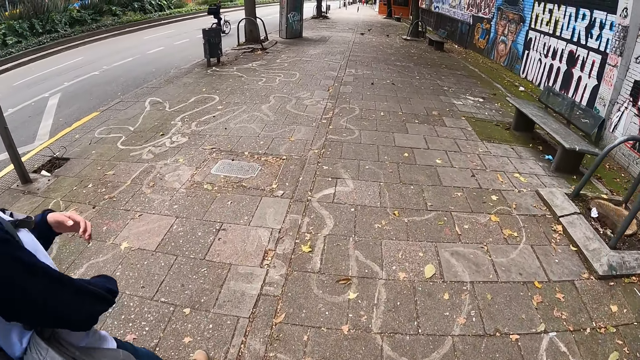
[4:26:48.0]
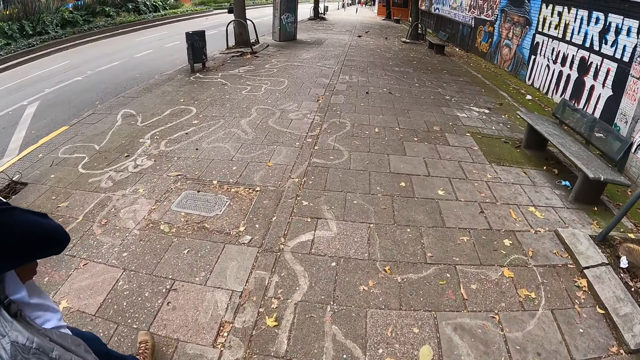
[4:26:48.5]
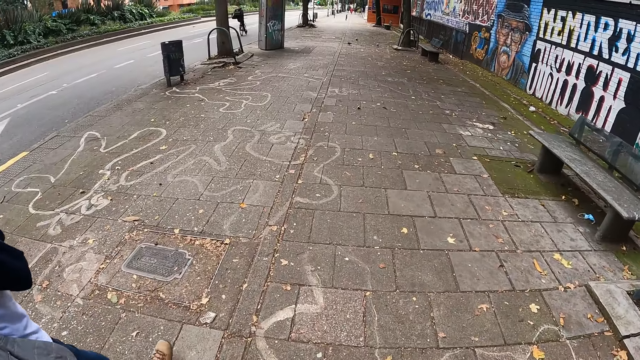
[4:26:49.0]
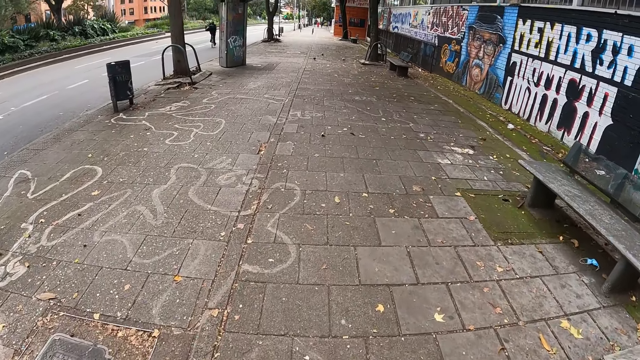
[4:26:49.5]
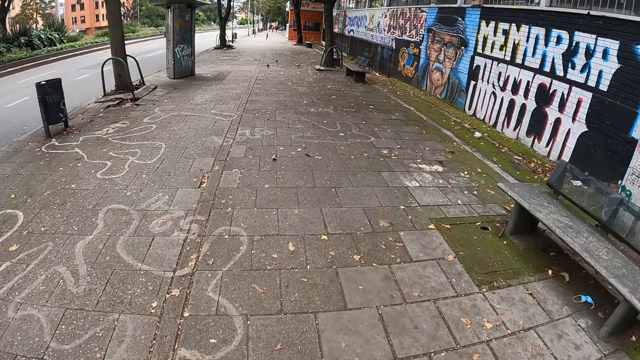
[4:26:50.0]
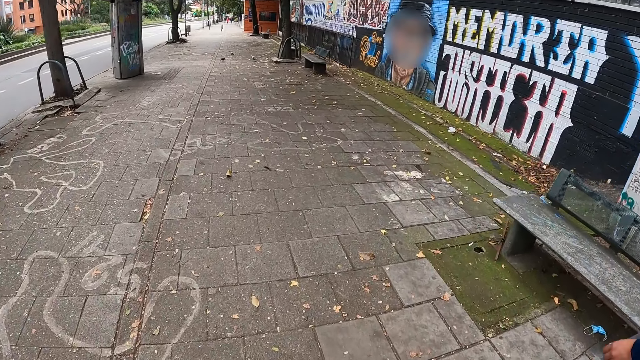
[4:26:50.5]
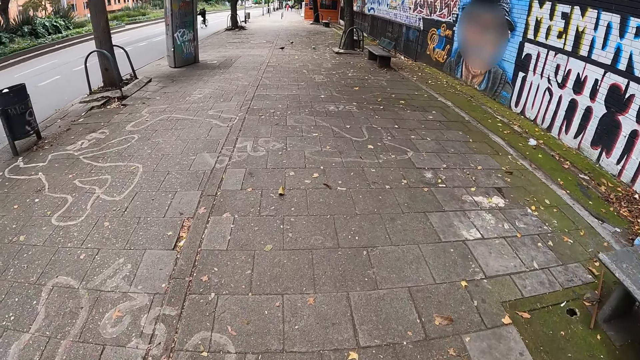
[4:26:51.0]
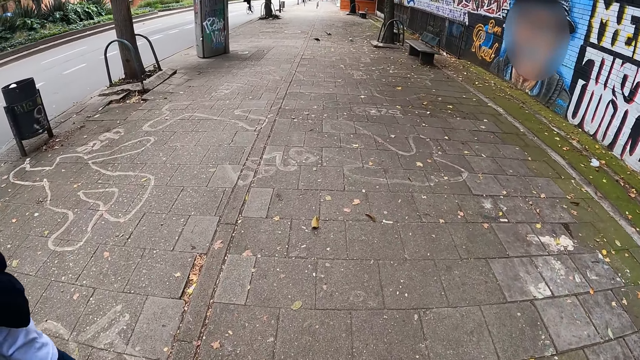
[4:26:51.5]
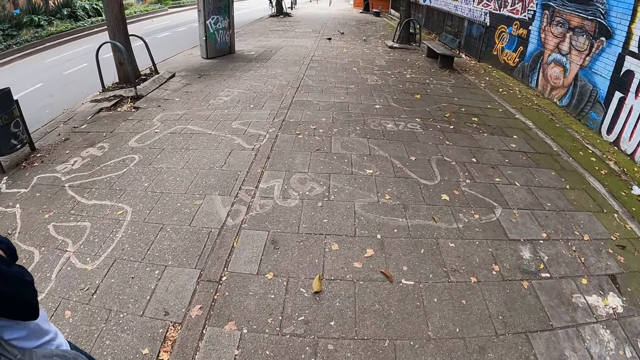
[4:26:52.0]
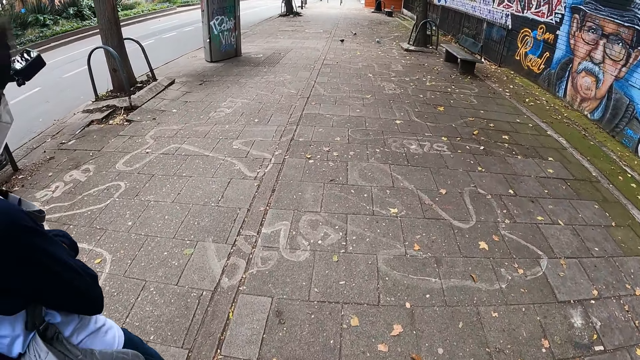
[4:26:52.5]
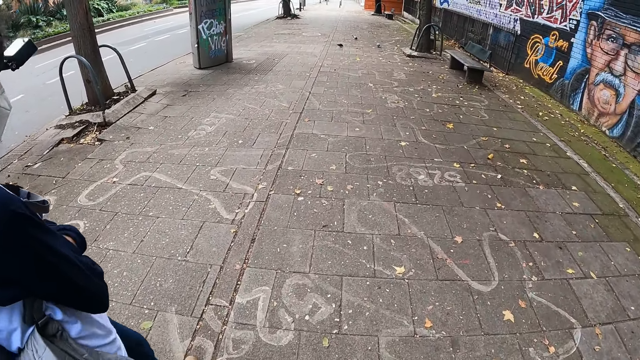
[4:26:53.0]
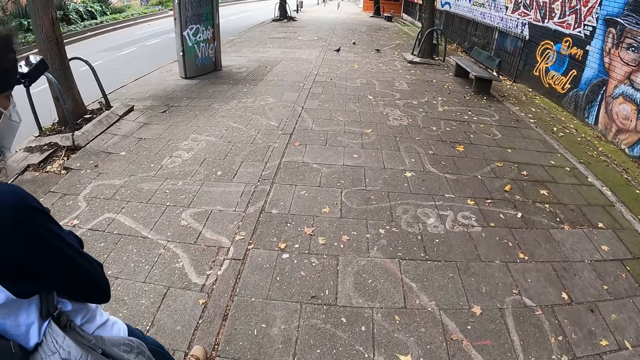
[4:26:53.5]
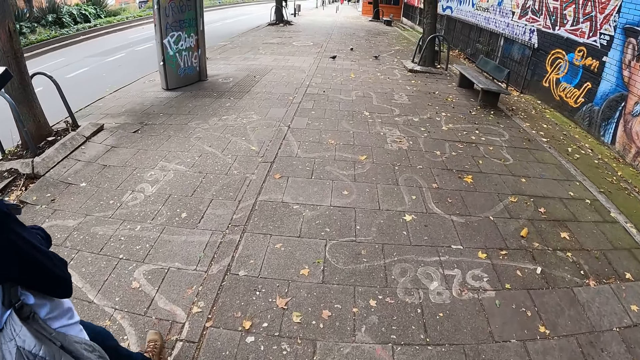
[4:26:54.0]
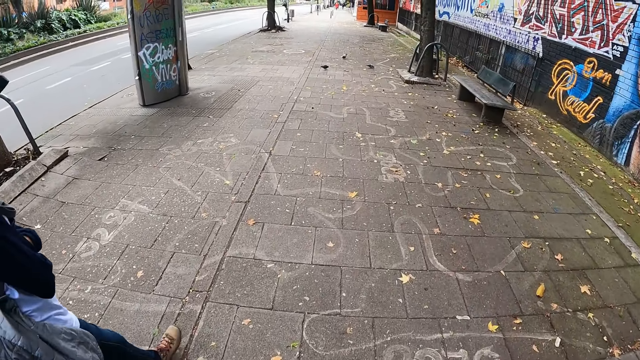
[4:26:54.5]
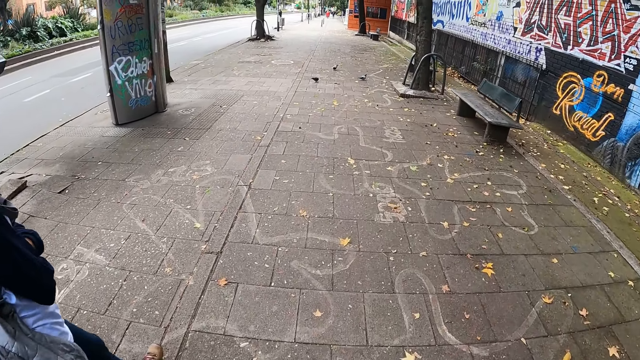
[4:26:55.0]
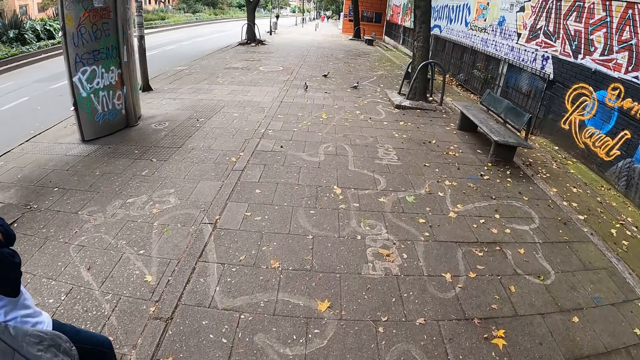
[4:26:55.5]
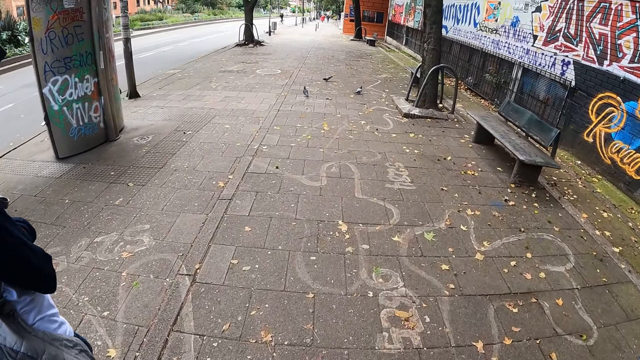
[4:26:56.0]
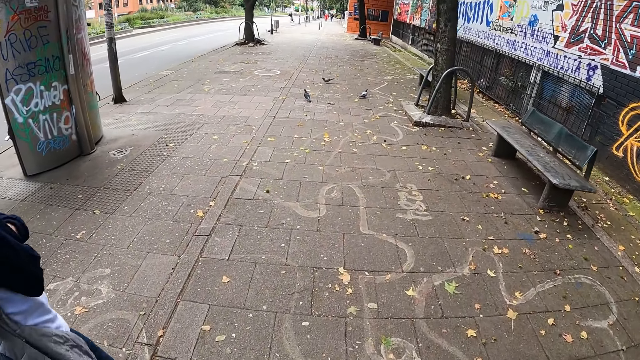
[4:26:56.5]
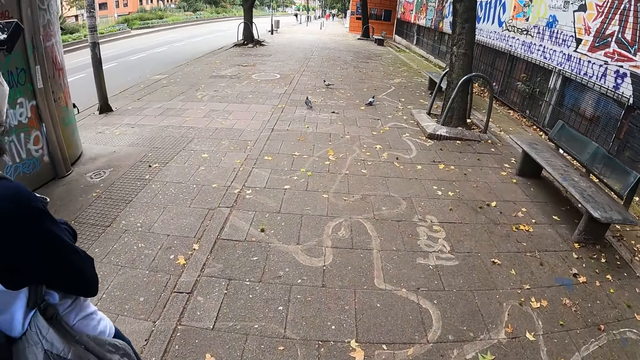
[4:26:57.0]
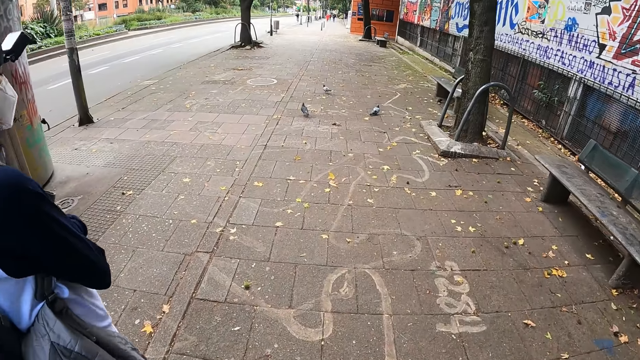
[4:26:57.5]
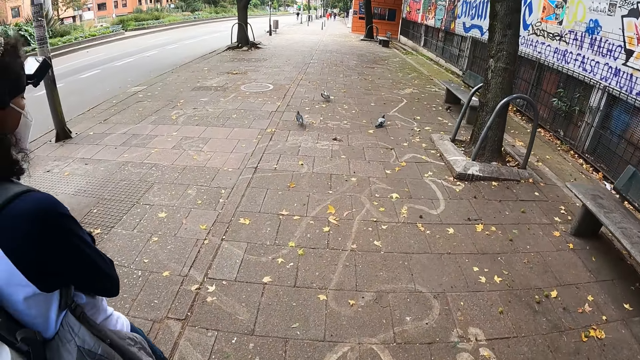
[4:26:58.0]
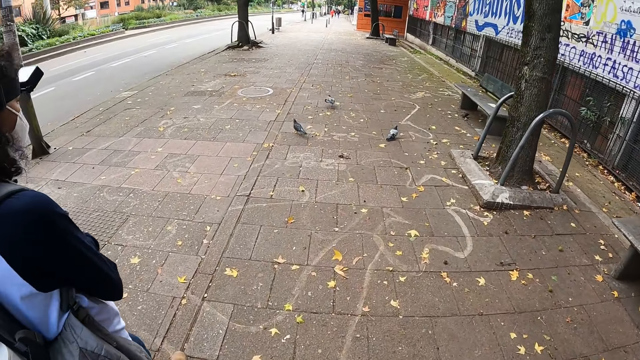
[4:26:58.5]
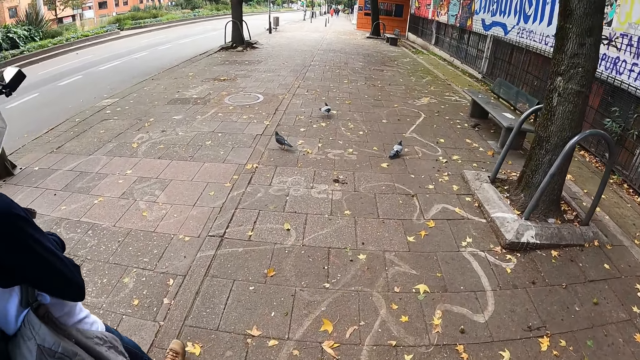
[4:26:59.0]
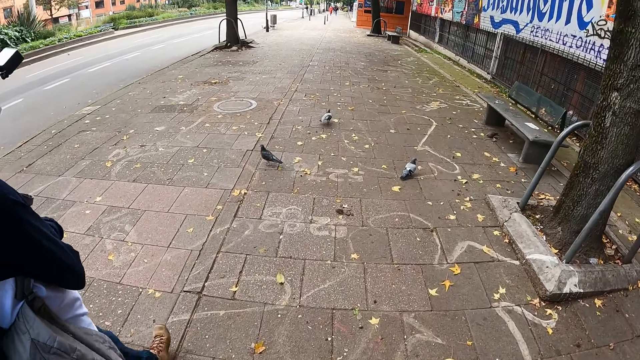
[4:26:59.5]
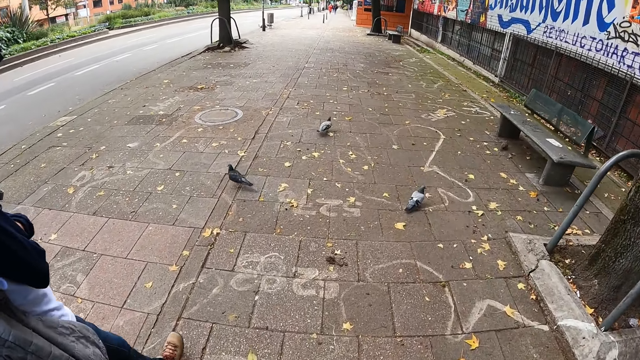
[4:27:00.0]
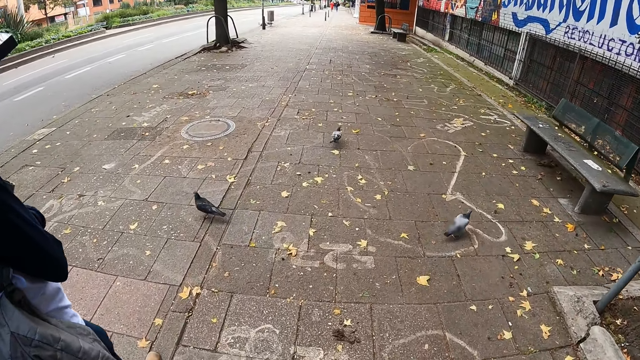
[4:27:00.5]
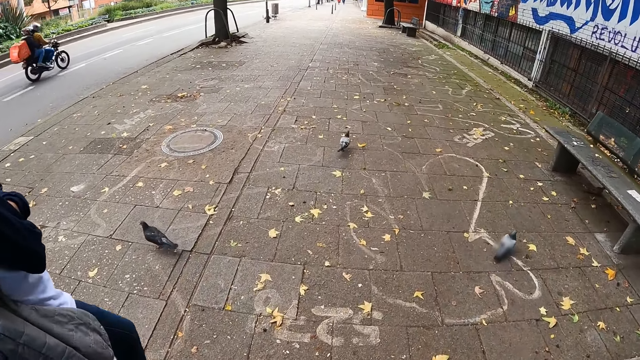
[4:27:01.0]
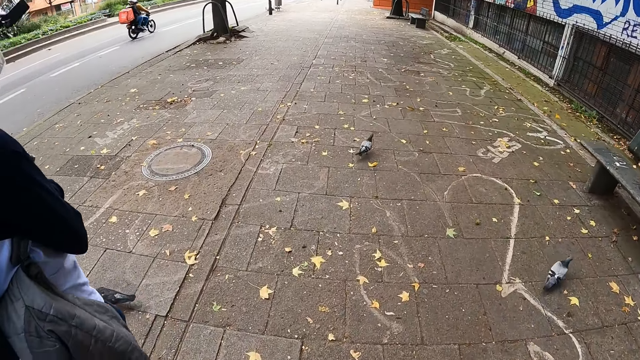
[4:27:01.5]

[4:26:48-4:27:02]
The camera wearer looks at the marking on the pathway. They look at the art on the wall. They look at the image drawn on the wall. They look at the camera of a person. They look at the writing on the electricity pole. They look at the doves on the pathway.

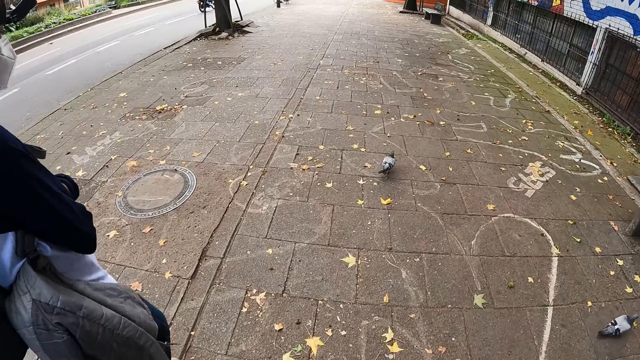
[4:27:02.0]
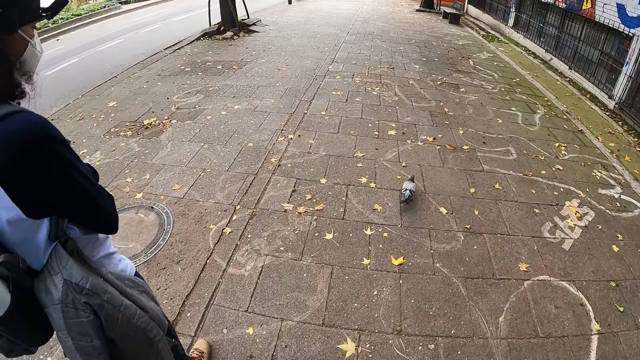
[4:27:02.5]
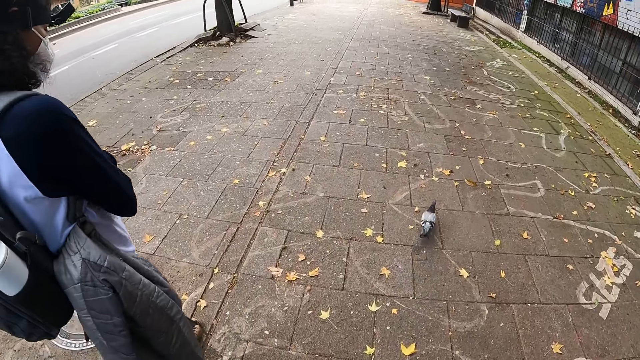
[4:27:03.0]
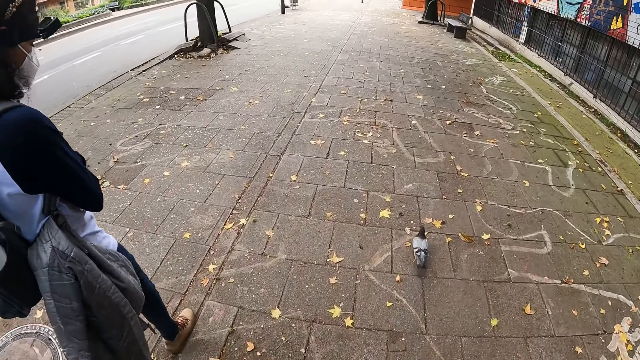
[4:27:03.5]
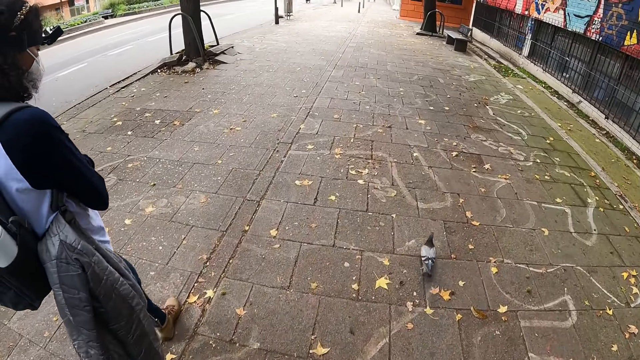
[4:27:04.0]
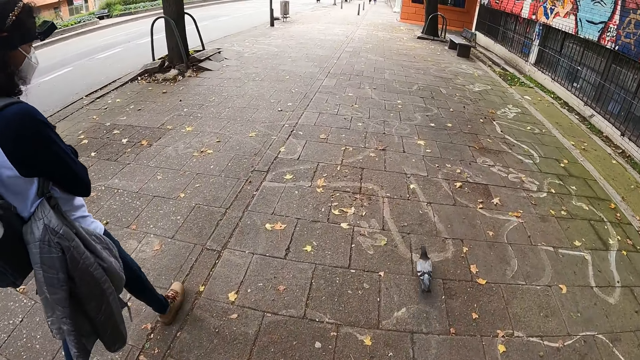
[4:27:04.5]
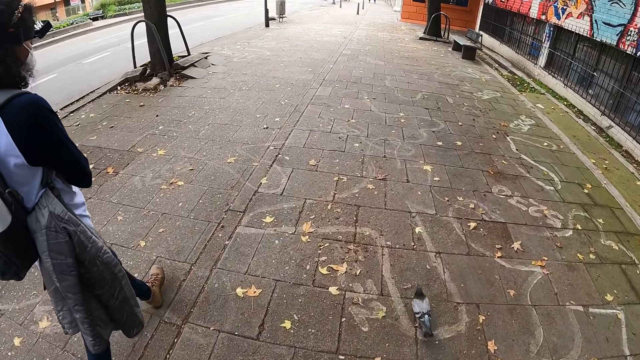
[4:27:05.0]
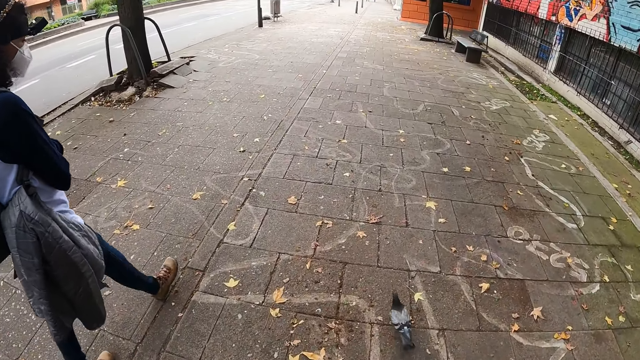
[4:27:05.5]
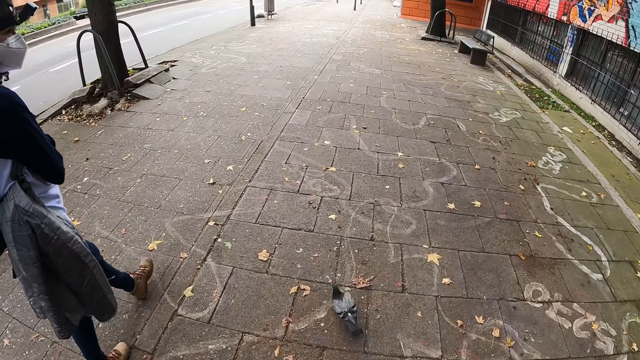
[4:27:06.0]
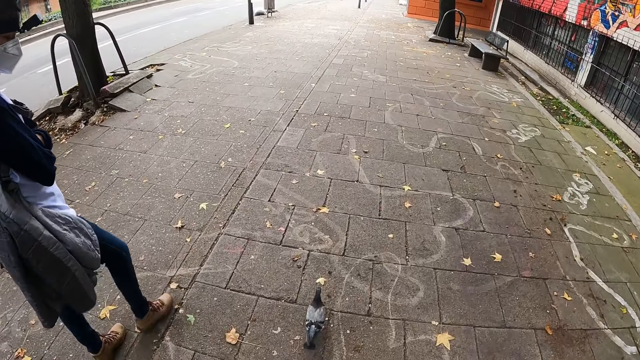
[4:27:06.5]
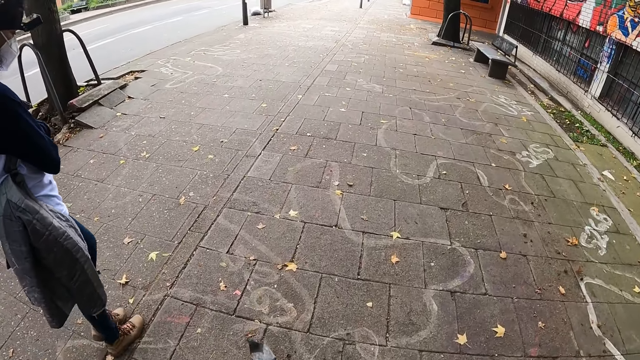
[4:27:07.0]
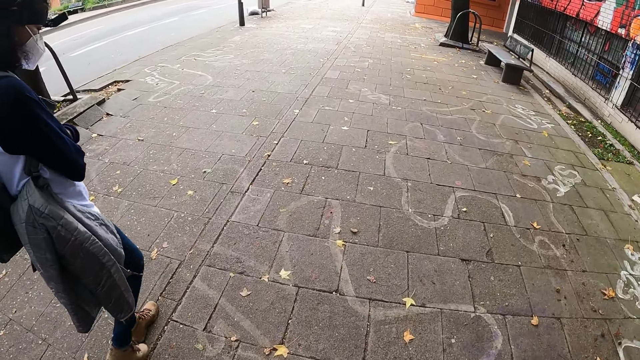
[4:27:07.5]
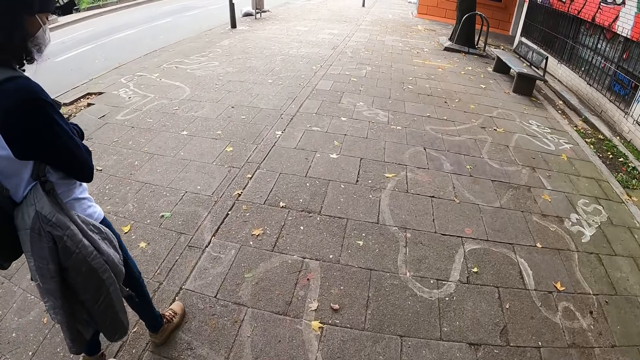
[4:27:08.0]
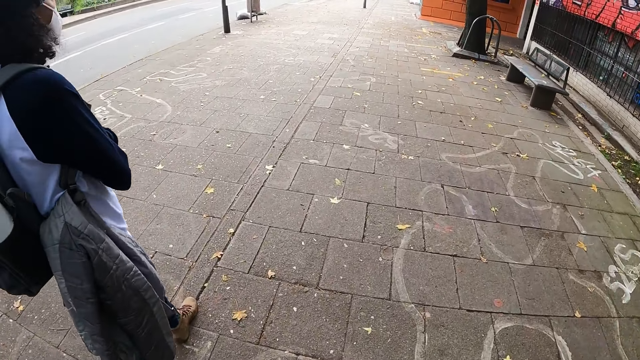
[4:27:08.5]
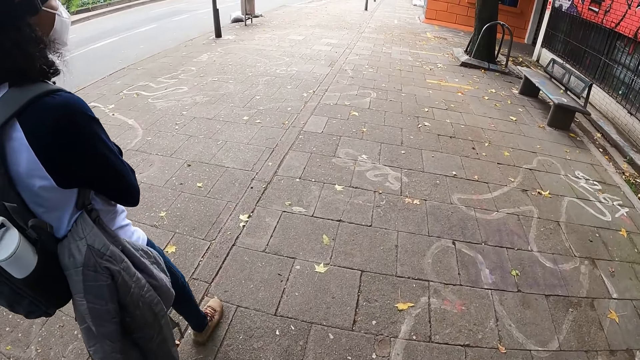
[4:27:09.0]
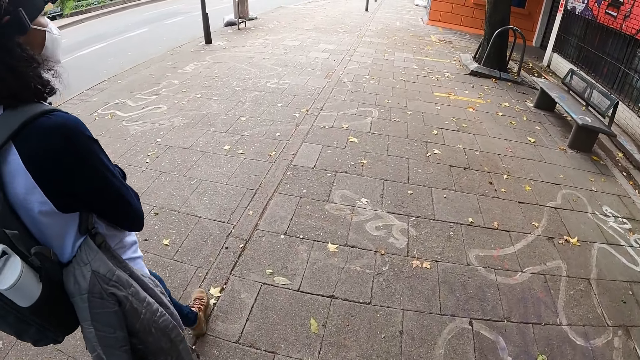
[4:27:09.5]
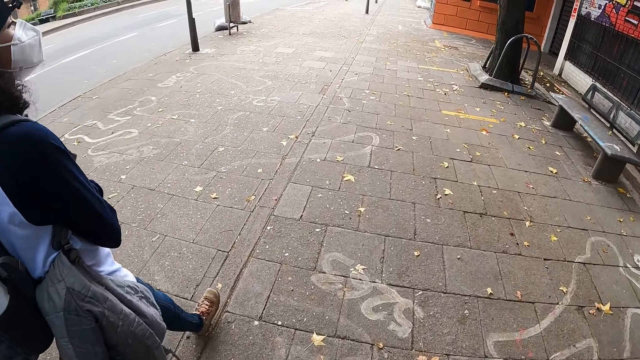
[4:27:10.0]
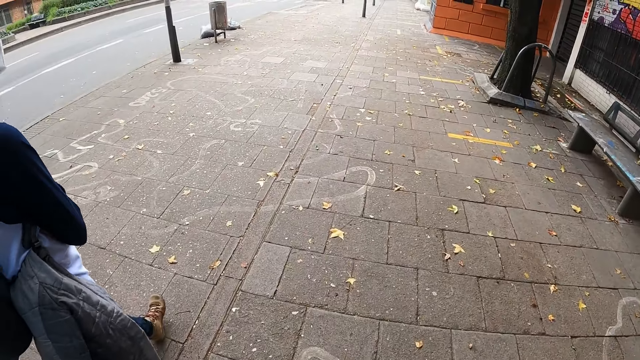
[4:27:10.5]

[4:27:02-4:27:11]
The camera wearer follows the dove. They look at a person.
